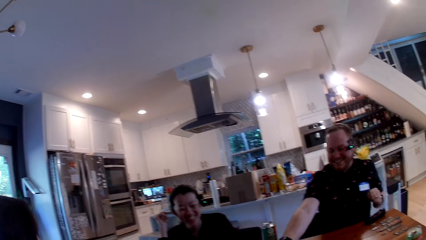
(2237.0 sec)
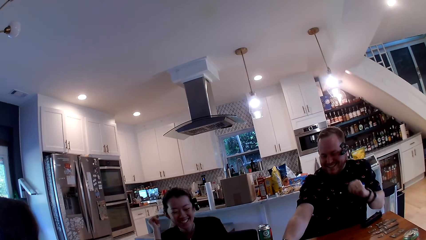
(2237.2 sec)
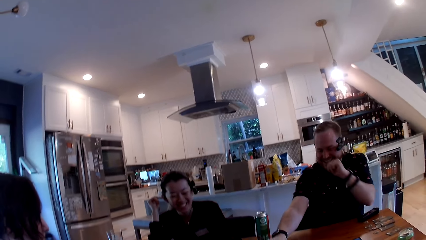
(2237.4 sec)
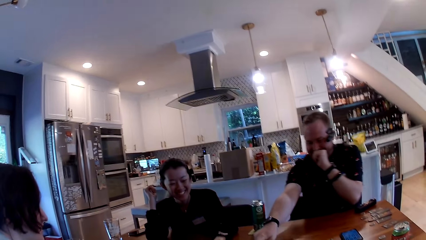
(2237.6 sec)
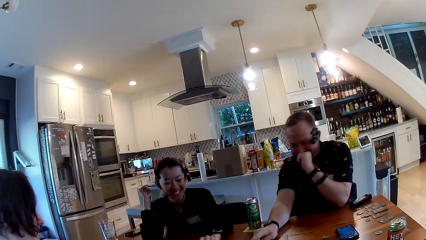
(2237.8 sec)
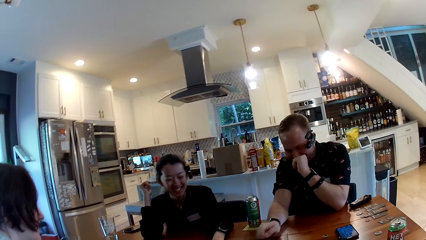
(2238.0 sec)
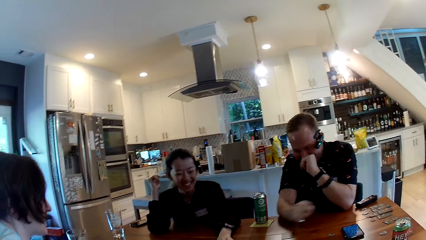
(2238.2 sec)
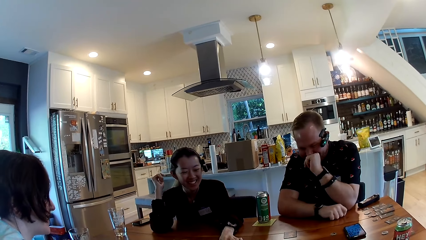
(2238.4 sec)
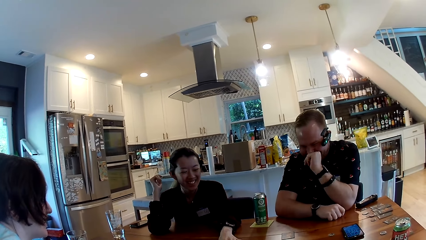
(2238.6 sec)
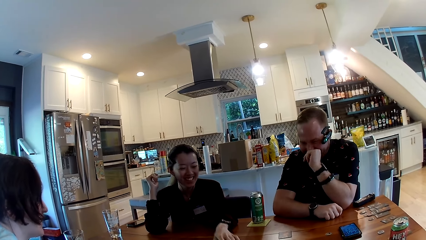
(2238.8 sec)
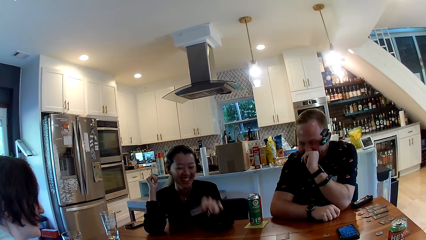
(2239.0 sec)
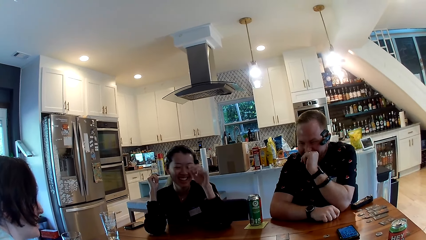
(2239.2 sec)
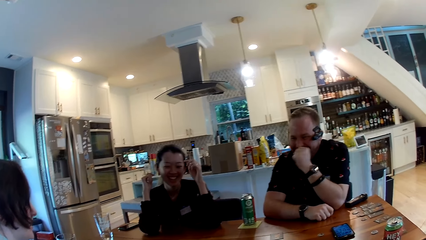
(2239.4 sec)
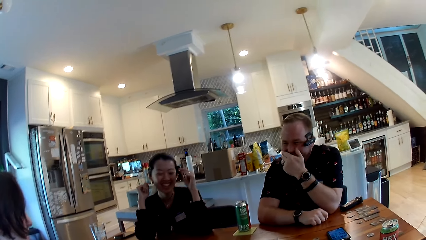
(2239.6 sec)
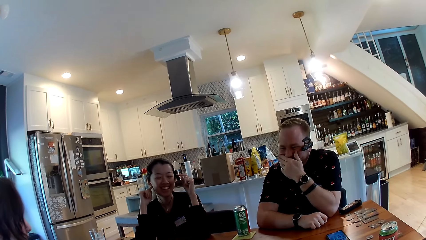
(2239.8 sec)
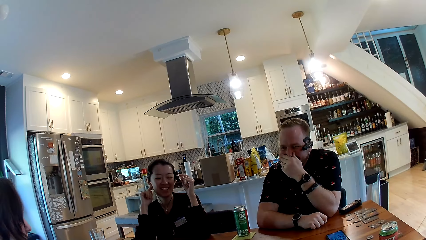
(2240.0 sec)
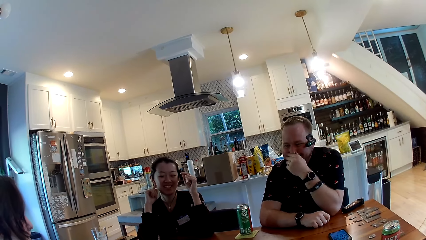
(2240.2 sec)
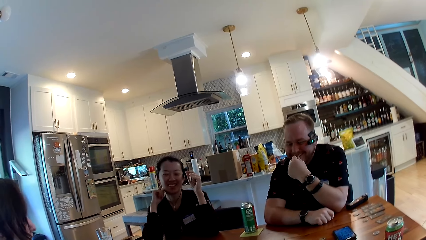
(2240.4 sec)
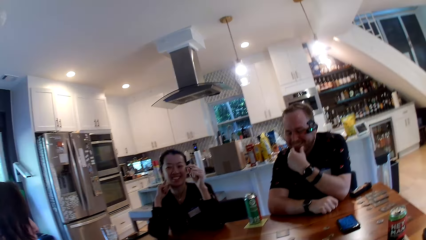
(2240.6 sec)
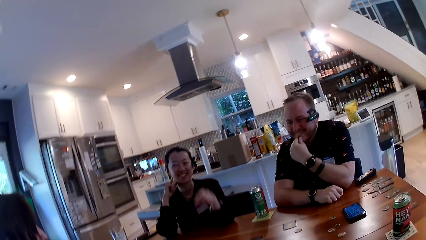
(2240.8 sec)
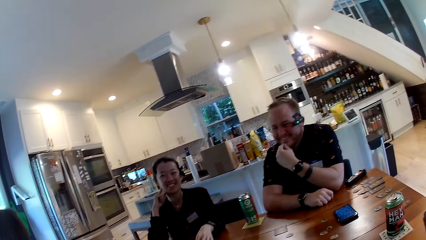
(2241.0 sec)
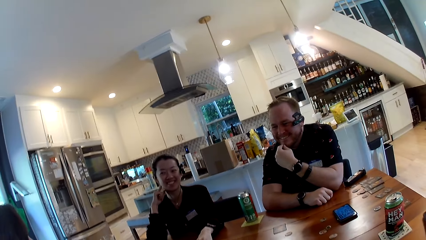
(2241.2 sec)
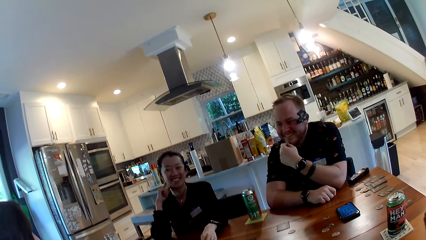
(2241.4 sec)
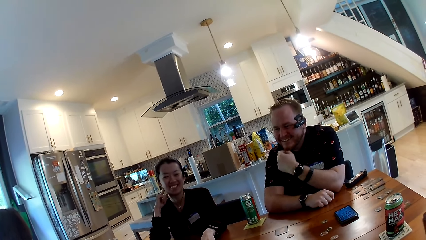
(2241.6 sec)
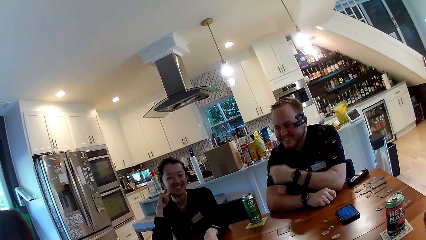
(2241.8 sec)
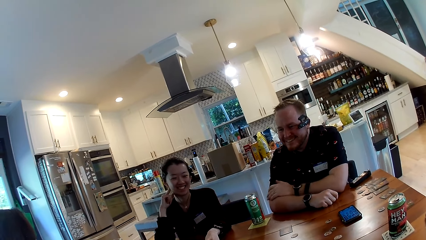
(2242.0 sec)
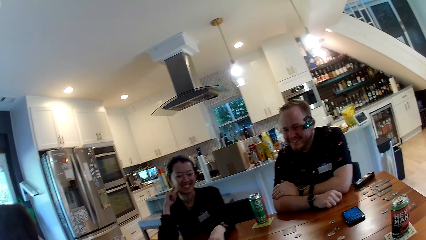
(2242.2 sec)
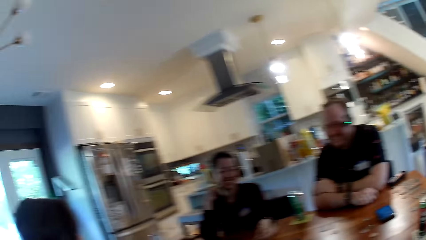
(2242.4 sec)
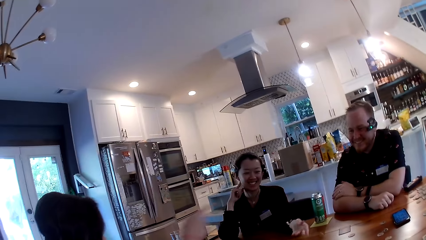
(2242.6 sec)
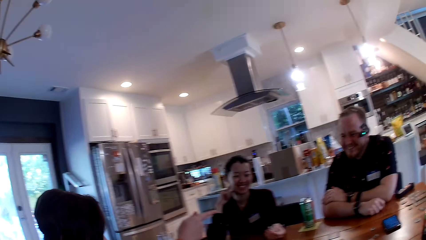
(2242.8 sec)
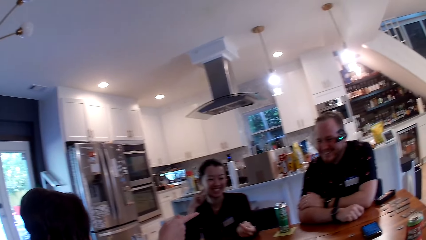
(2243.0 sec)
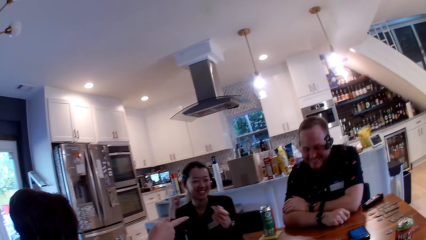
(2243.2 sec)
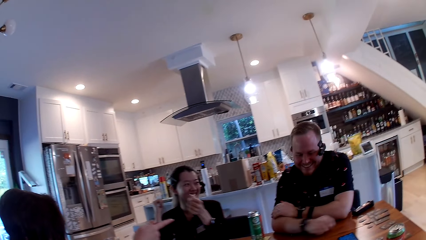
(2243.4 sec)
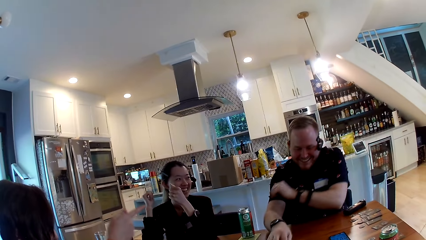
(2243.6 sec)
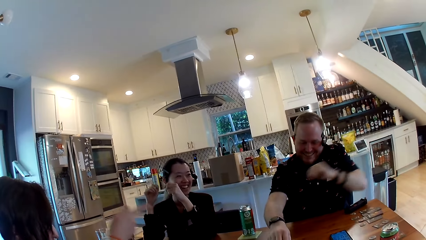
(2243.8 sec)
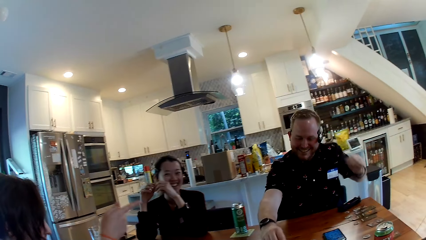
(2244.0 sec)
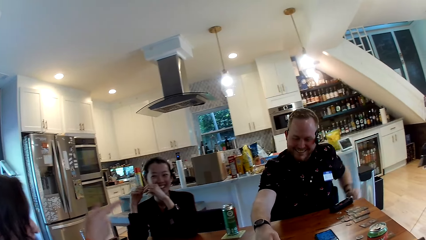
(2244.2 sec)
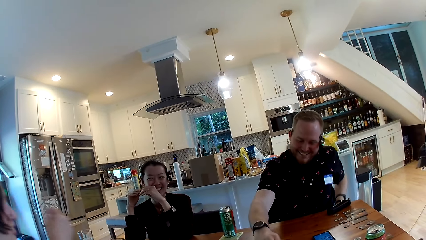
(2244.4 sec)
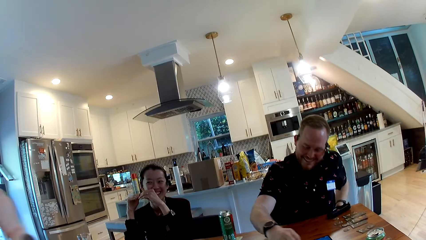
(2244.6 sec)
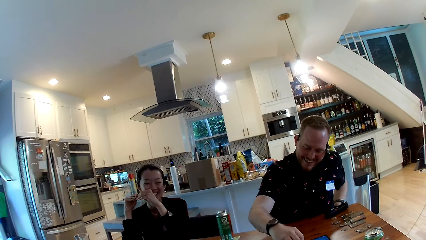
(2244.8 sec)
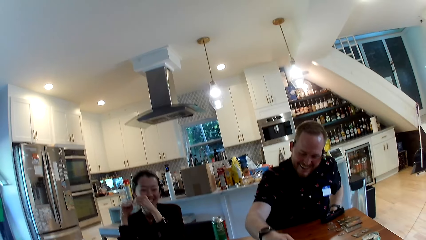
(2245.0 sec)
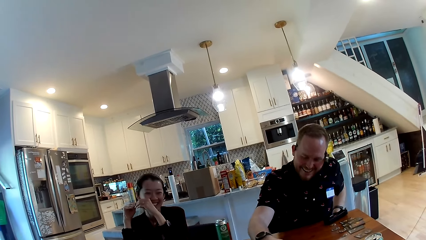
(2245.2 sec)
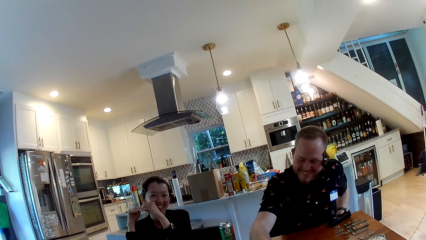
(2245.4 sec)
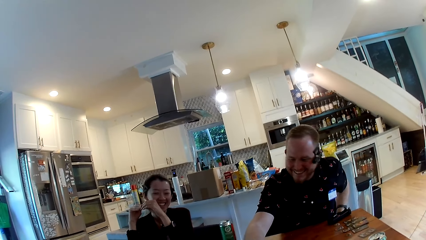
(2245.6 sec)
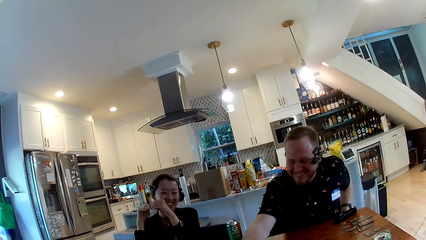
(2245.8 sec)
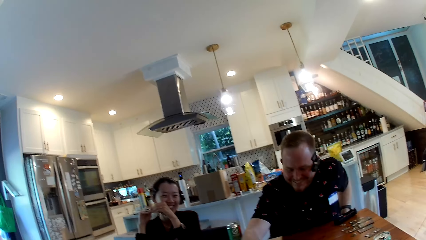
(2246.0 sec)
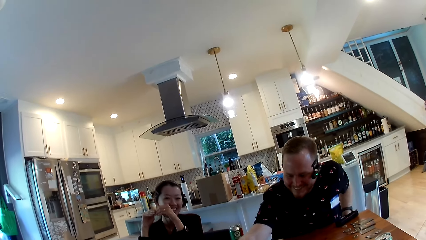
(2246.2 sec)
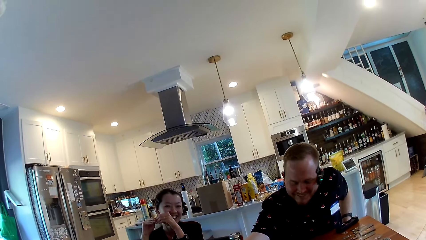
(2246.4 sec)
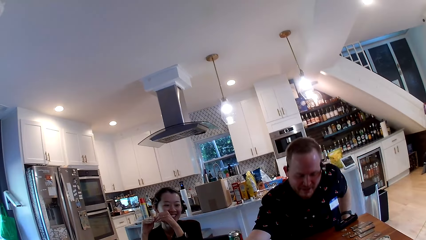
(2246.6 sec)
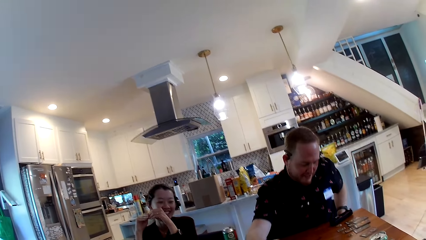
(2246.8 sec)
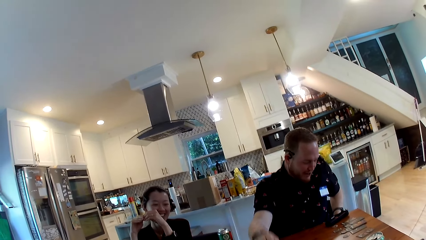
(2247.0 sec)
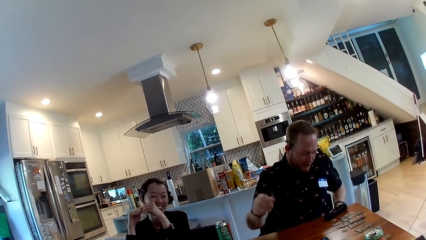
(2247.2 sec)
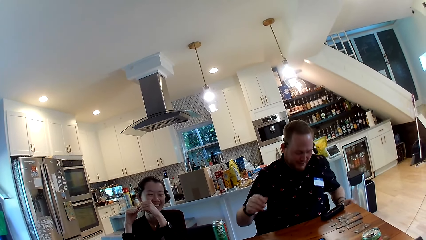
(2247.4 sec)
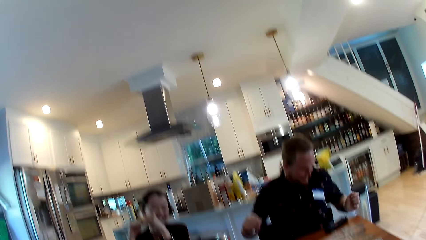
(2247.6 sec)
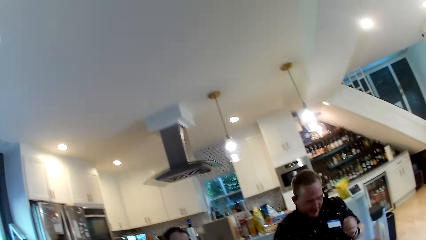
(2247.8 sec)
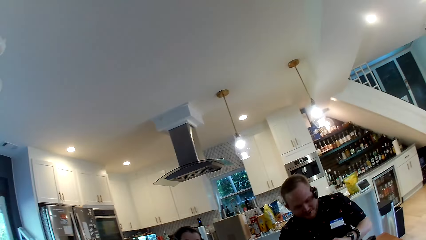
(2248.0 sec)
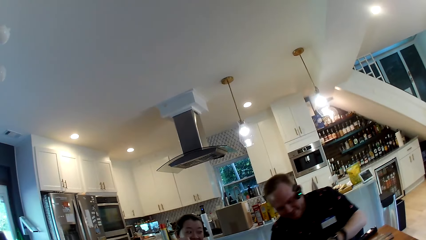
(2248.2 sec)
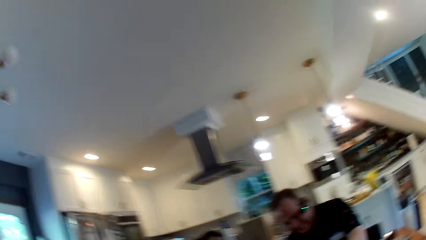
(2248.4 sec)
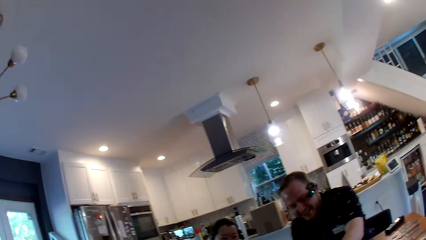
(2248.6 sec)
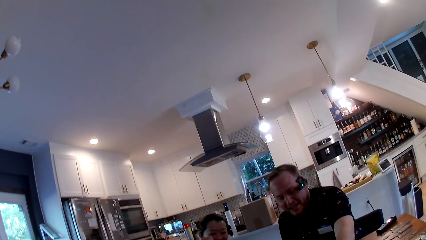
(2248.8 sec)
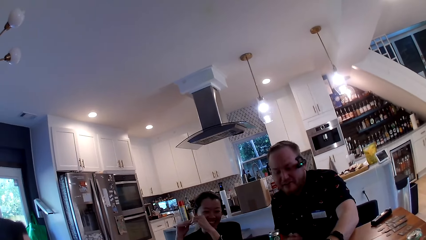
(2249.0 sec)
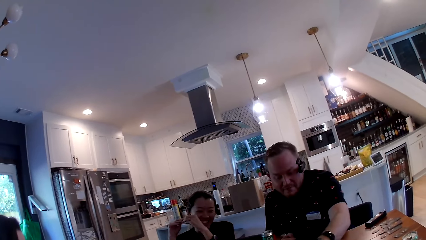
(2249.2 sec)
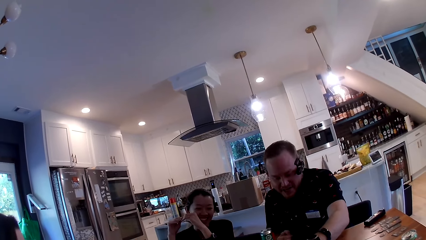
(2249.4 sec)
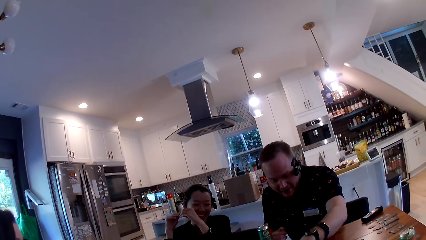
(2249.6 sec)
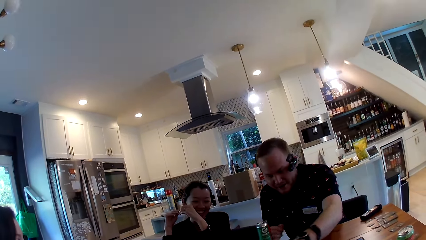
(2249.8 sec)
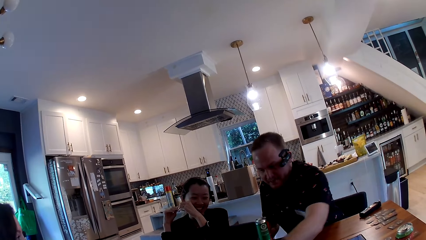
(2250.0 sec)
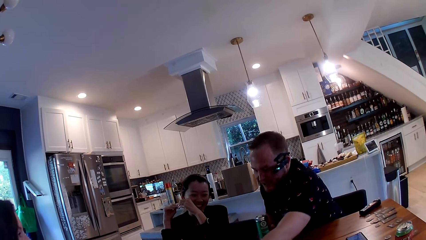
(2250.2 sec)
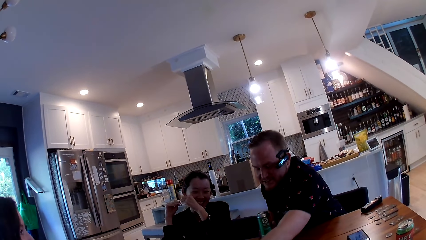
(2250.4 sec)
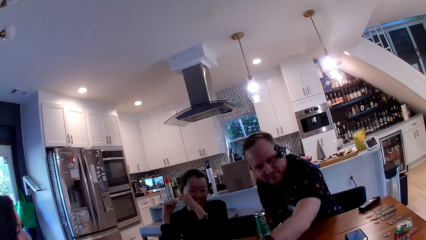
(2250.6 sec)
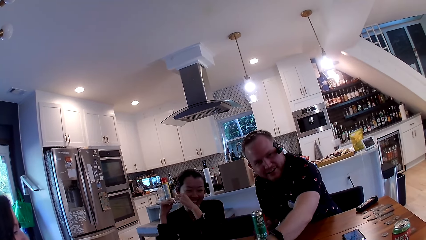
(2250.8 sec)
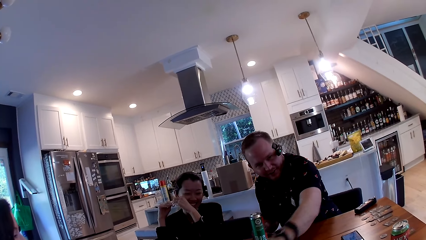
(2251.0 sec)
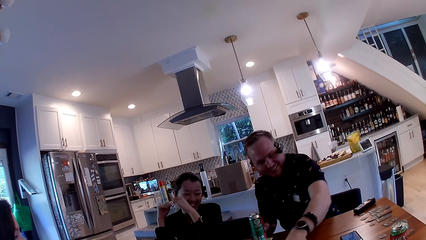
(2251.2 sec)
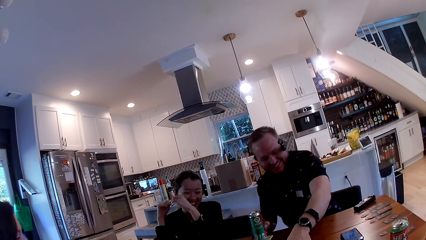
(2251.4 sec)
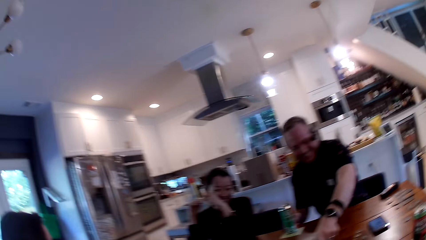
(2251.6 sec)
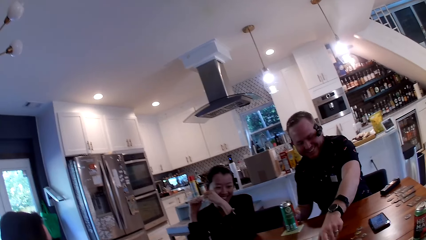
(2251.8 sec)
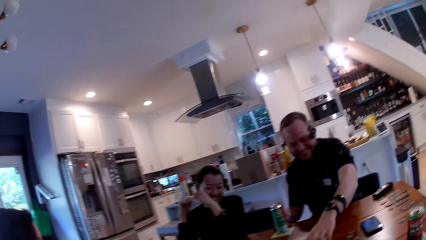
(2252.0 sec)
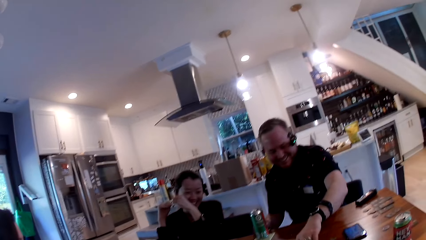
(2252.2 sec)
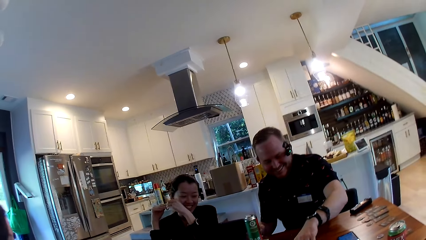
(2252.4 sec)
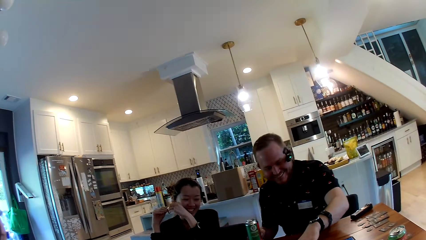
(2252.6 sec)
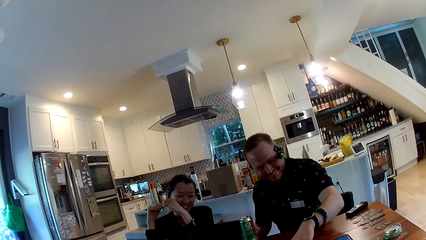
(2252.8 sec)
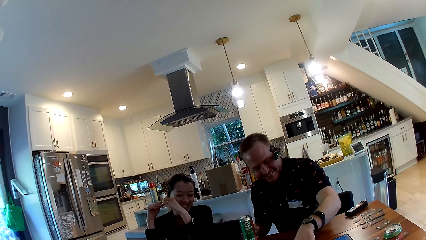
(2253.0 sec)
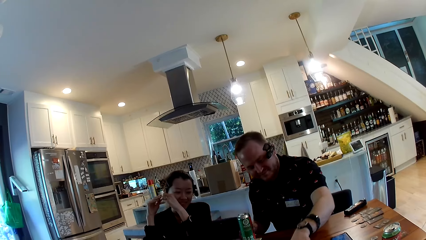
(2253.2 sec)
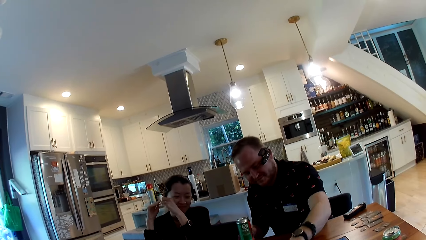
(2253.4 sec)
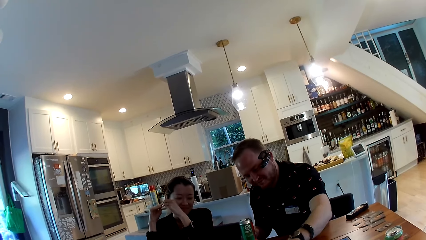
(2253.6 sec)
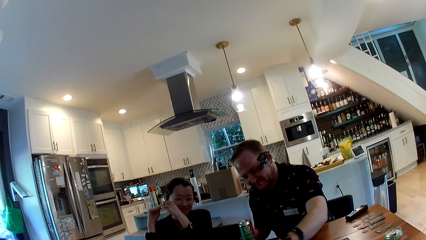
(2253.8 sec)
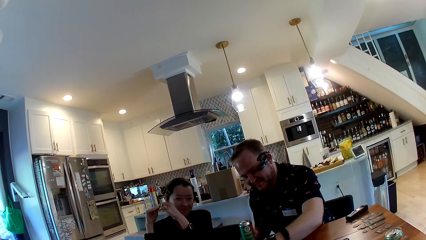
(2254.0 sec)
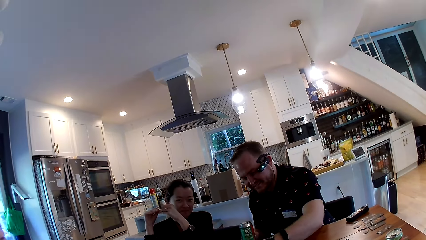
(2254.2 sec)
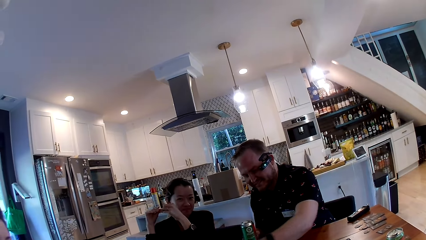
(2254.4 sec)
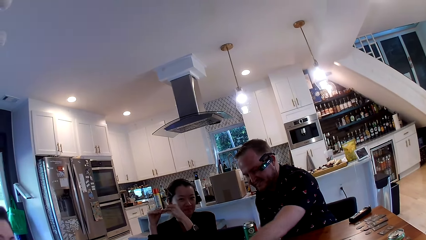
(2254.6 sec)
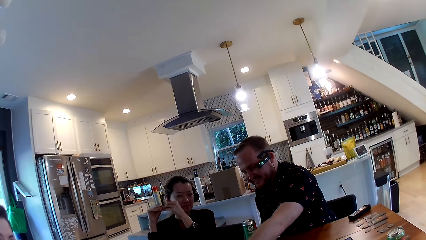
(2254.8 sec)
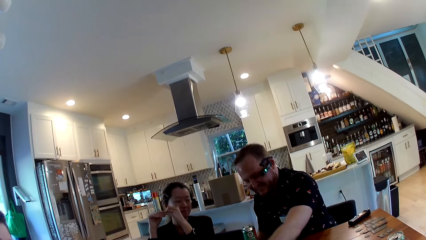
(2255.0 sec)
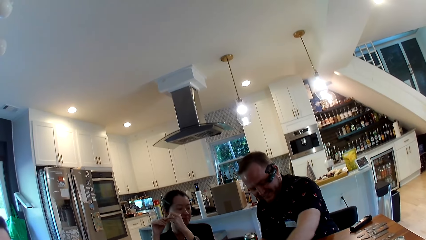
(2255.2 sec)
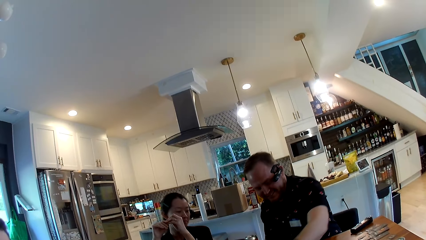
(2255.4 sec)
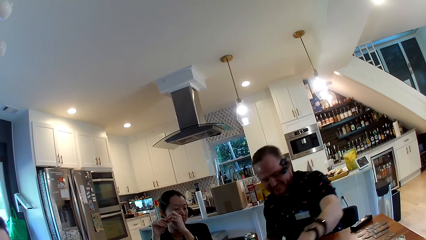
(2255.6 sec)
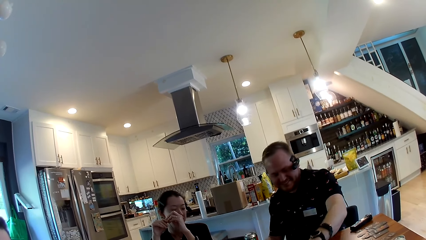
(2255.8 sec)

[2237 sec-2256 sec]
A man stretches towards the cards on the table with his right hand. A woman stretches towards the cards on the table with her right hand. The man covers his mouth with his left hand. Another woman converses with the man and the first woman. The man moves some cards on the table with his right hand. The camera wearer converses with the man on the table. The man converses with the camera wearer. The camera wearer converses with friends. The man moves some cards on the table with his left hand. The man converses with the camera wearer. The camera wearer converses with the man.
